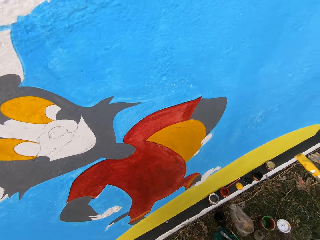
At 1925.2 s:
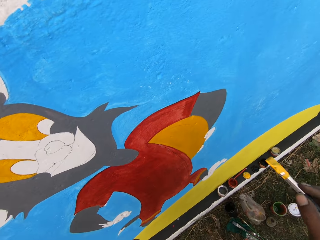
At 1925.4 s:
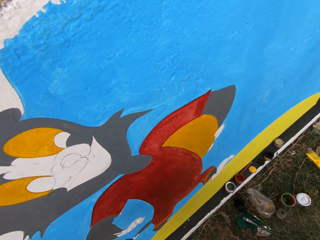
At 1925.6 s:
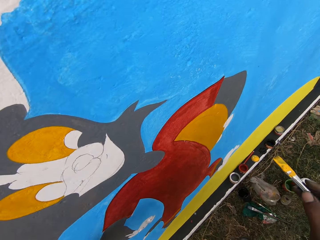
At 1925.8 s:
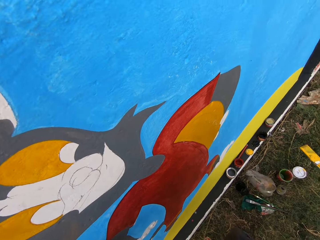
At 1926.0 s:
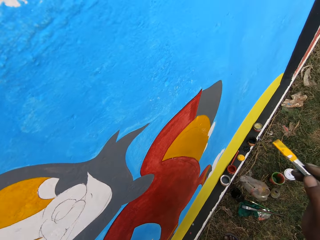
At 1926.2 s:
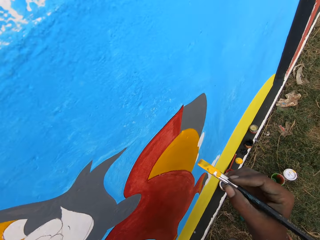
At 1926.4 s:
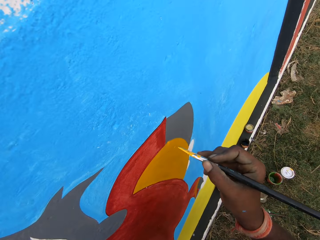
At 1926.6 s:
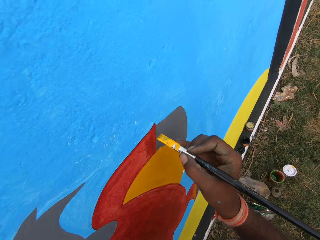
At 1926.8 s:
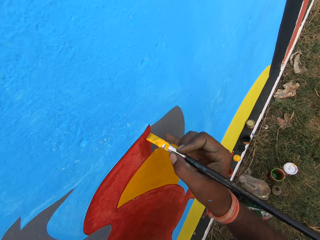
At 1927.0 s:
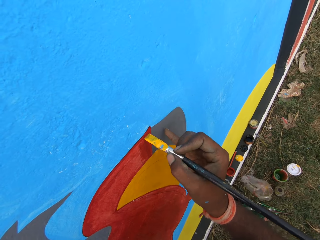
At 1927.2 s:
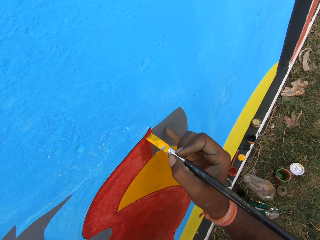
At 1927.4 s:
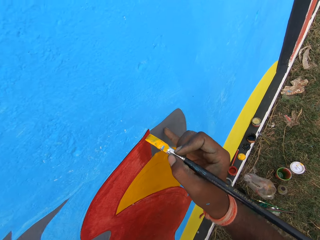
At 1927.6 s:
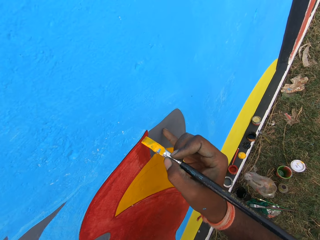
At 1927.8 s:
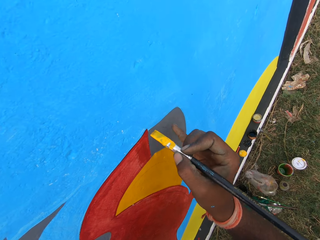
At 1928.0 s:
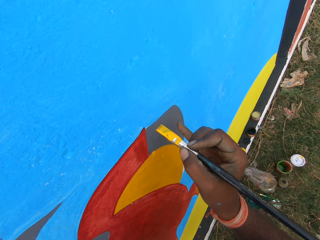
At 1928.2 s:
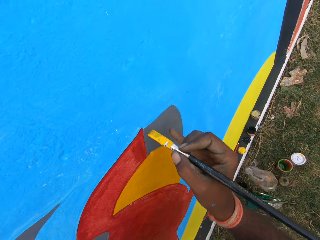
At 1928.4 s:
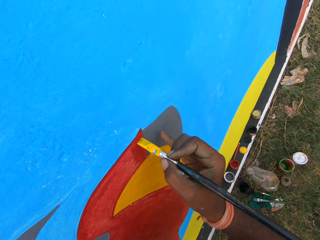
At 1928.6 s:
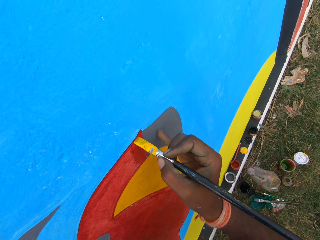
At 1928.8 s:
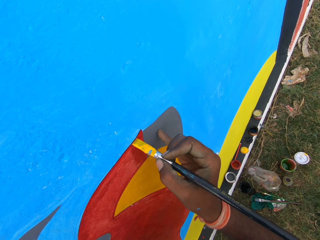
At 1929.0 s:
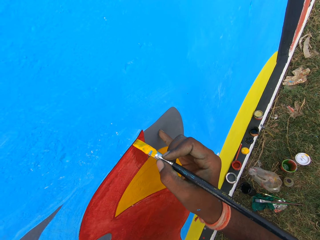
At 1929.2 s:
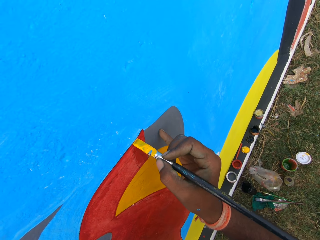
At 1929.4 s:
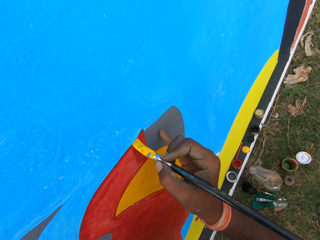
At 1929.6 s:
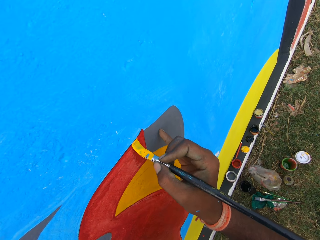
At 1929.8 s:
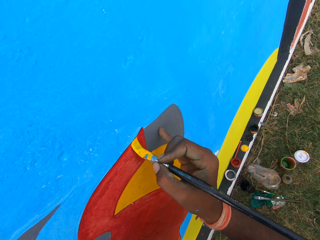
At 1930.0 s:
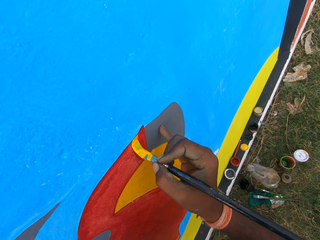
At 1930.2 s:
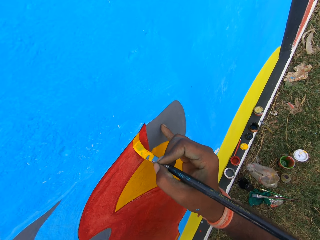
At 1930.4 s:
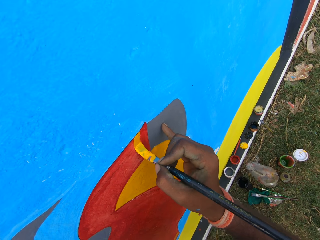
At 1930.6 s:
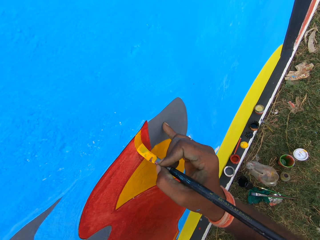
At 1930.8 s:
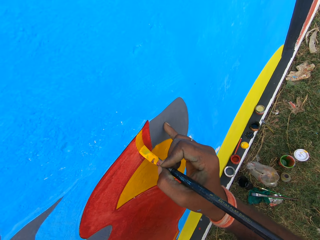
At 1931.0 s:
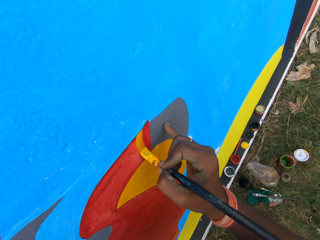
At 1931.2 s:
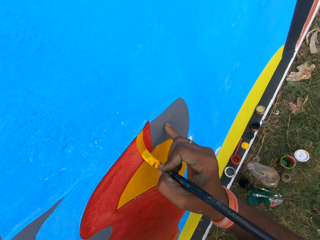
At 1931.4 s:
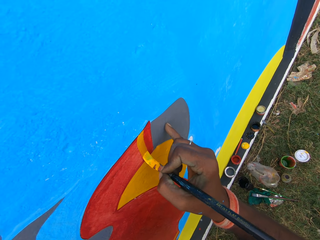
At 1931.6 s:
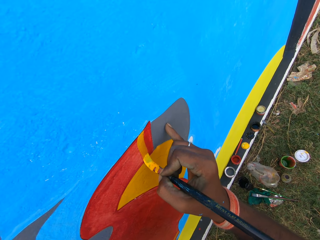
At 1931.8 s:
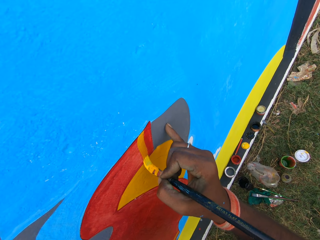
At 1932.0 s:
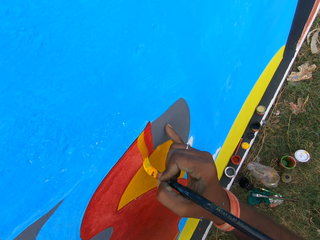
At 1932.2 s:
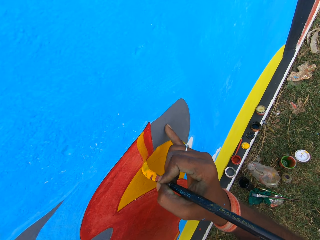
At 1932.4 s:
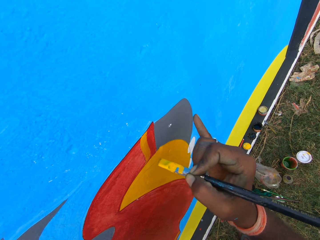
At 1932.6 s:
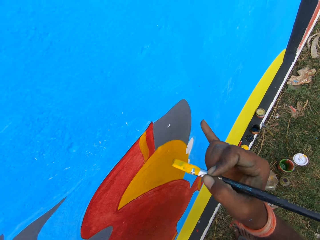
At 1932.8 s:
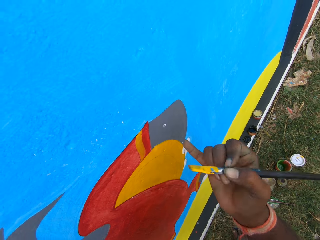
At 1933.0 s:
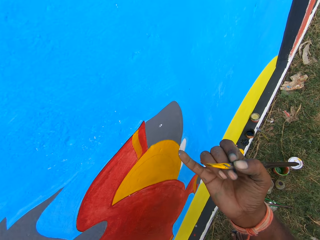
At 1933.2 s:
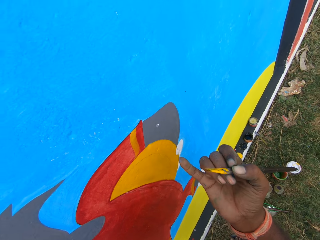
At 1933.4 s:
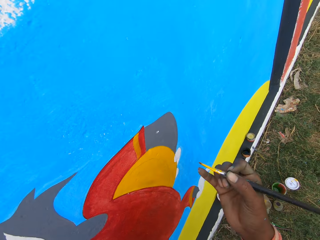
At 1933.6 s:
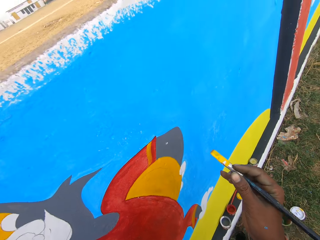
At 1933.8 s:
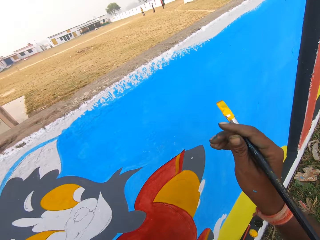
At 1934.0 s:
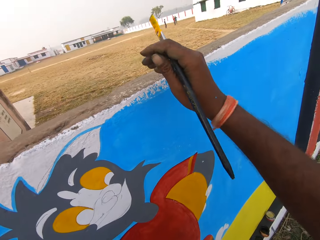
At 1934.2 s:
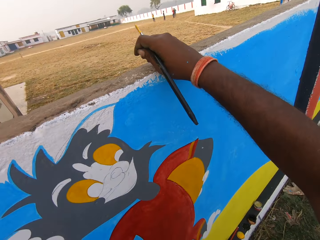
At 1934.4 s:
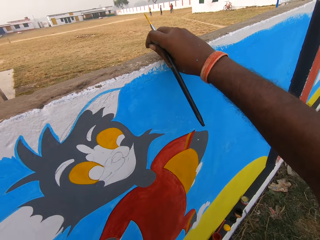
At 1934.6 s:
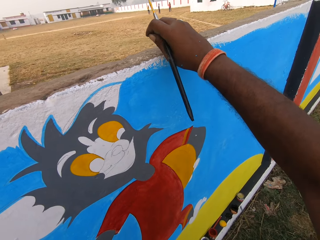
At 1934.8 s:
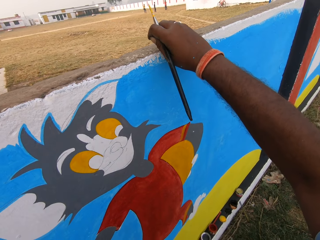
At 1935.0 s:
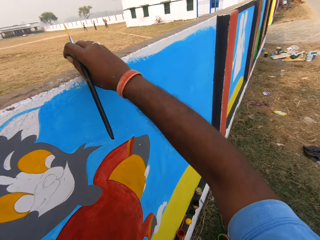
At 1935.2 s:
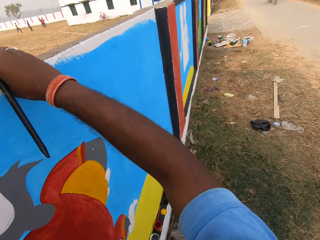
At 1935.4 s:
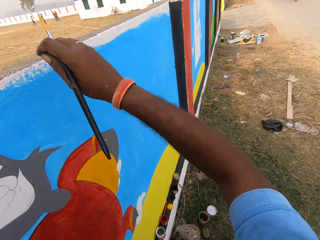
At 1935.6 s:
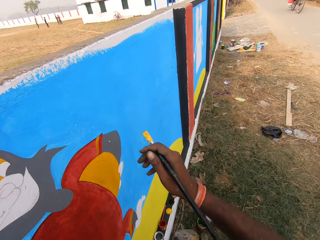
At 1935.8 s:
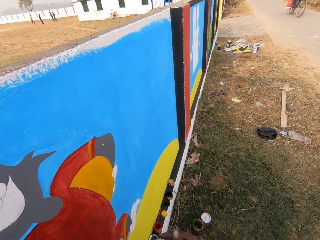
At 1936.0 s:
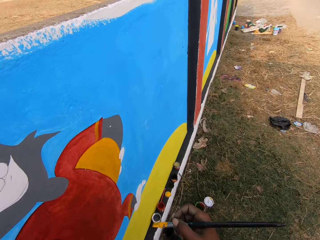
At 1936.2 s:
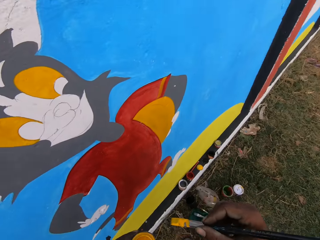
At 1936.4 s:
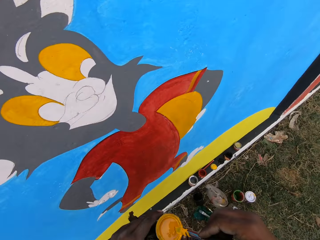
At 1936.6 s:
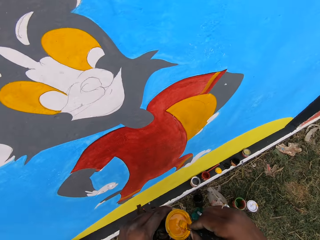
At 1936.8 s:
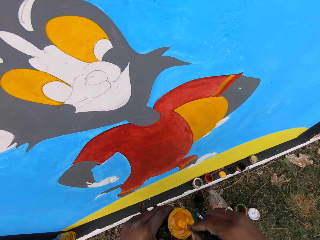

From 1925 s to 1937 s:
The camera wearer paints the wall with the painting brush. He places his hand on the wall. He wipes the paint off his finger.

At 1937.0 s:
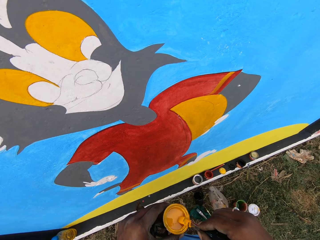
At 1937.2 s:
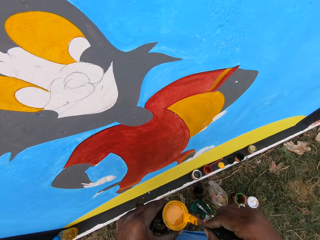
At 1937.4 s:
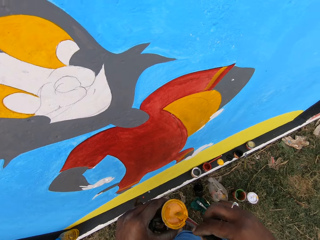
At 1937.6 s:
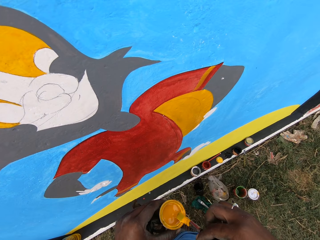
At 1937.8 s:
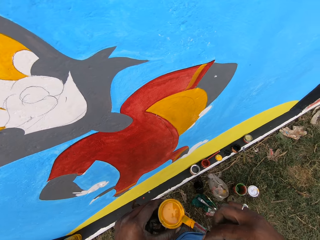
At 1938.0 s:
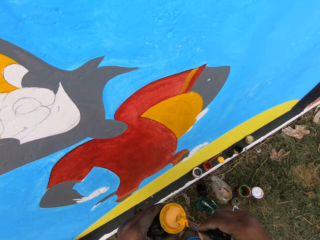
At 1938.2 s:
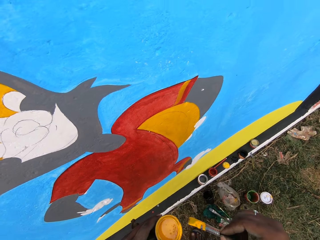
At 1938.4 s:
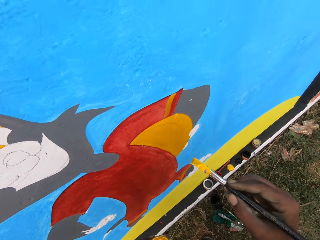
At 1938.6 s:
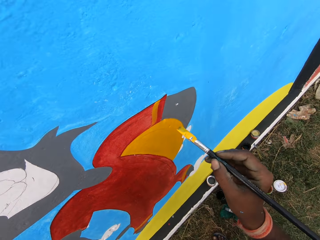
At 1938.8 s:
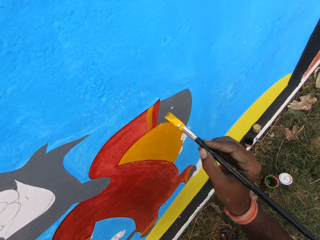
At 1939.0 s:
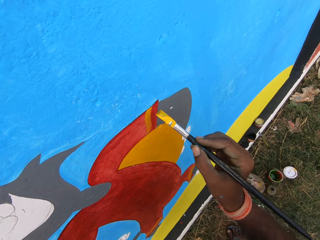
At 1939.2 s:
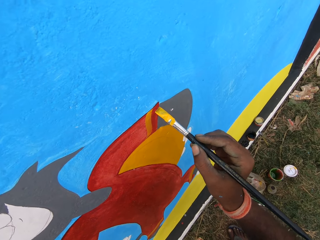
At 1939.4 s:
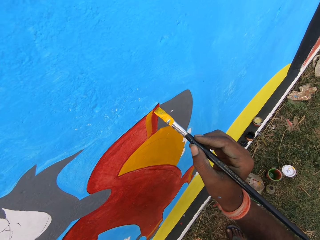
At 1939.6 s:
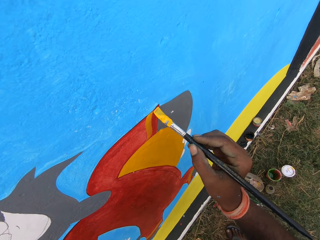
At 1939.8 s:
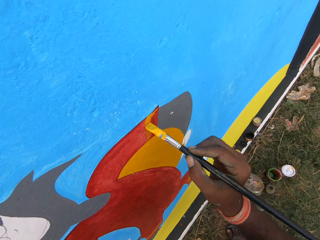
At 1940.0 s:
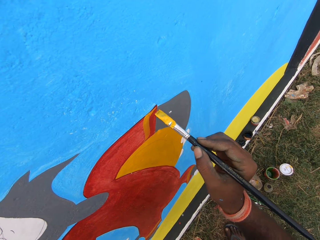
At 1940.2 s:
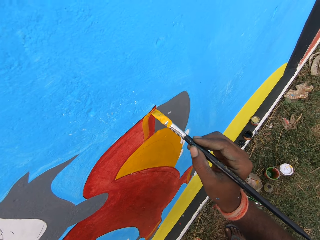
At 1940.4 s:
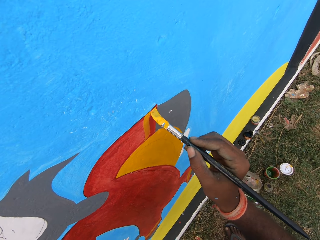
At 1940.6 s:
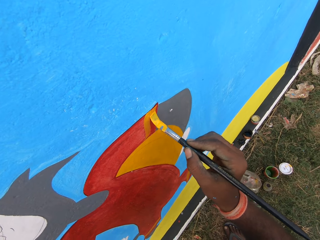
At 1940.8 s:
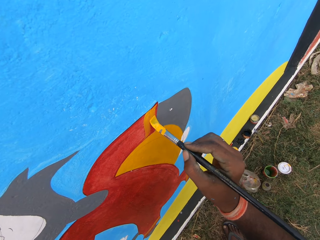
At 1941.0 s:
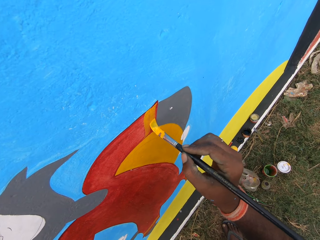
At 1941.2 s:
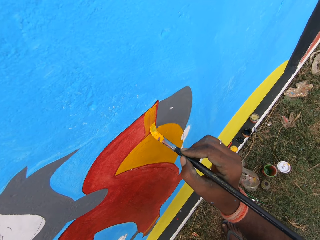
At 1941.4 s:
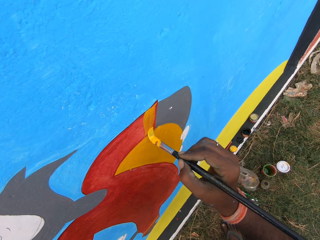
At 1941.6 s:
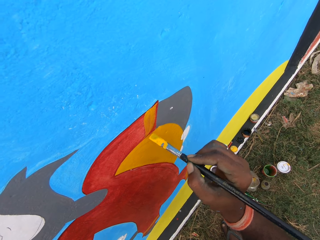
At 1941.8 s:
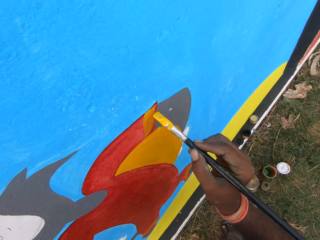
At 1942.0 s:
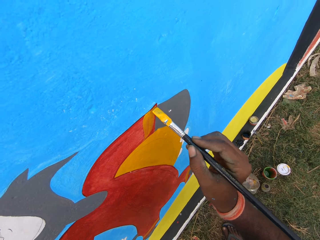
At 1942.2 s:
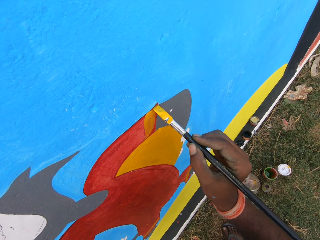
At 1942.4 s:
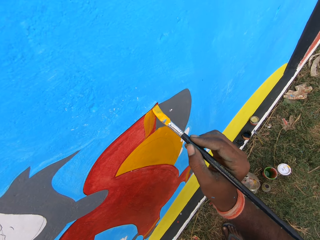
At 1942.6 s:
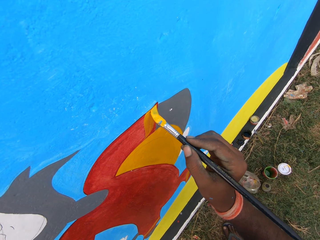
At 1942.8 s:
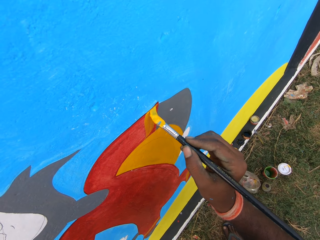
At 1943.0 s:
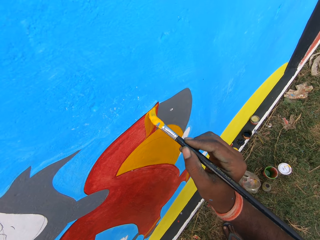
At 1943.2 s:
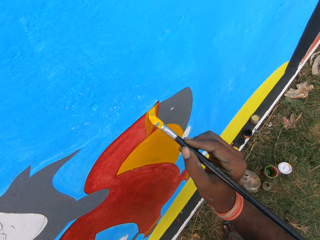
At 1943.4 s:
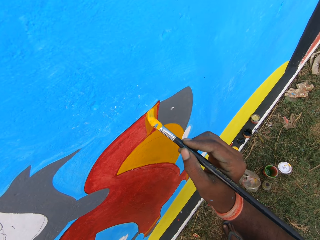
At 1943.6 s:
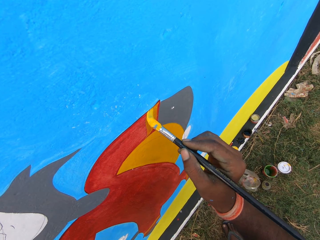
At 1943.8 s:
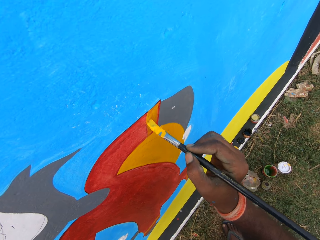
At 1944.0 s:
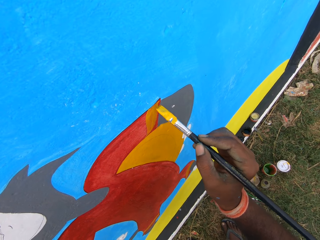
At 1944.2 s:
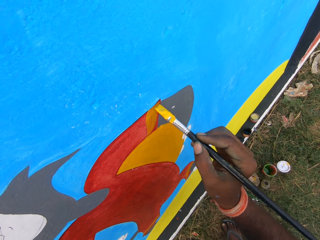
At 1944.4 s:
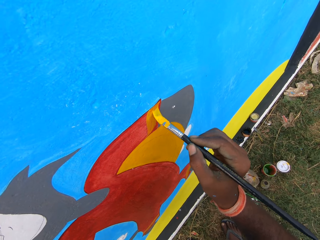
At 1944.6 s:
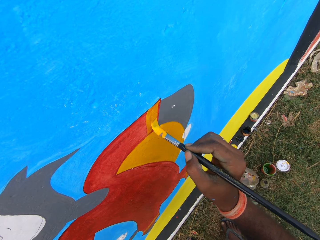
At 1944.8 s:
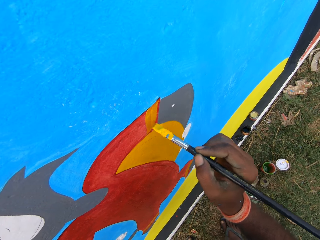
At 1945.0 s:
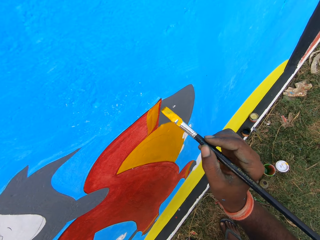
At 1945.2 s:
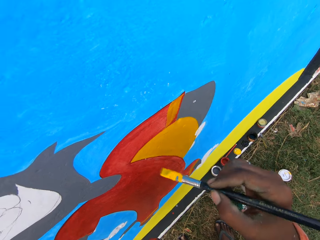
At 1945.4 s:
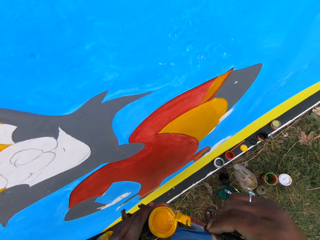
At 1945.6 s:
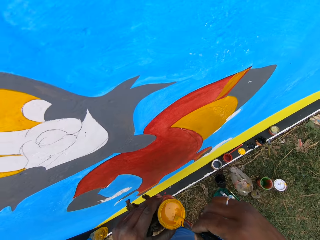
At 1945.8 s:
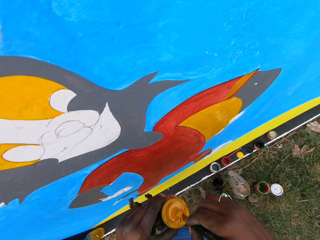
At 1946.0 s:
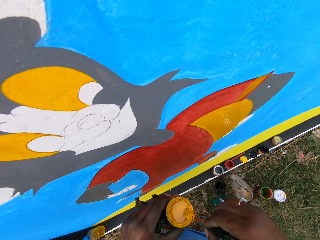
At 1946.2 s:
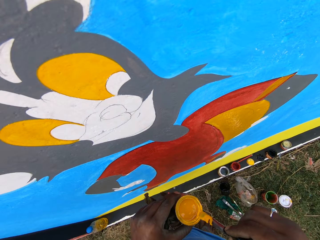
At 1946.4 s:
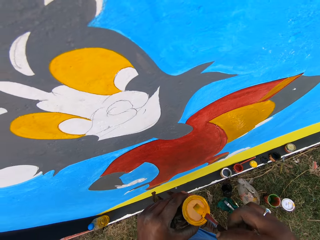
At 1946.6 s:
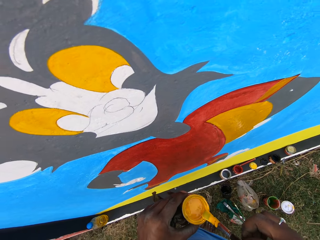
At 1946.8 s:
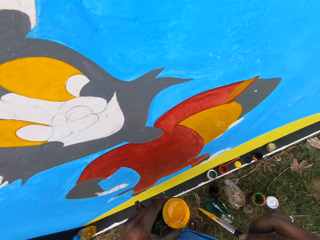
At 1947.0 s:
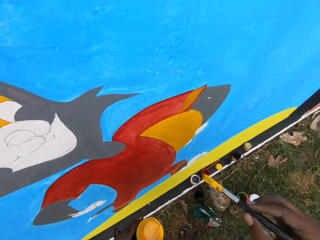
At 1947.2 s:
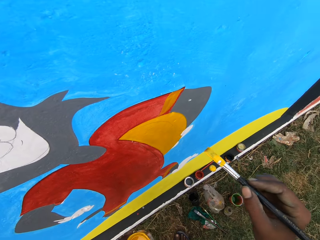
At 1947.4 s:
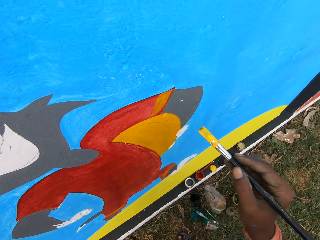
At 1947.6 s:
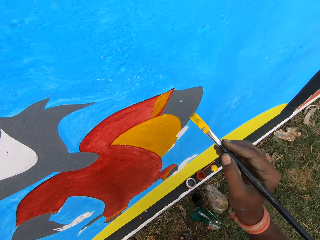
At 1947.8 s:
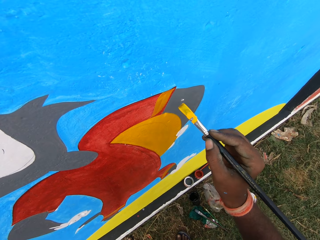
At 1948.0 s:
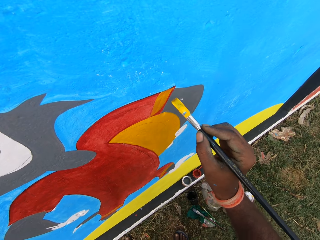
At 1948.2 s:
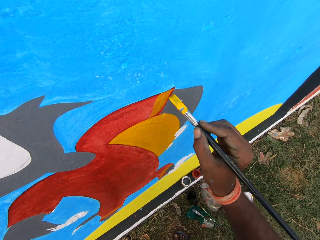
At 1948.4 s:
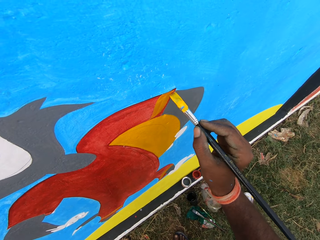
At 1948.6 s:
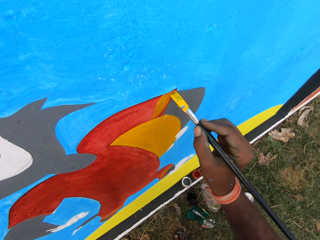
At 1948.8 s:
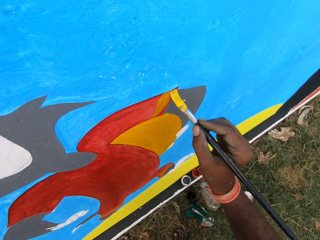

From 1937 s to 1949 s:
The camera wearer dips the brush into the paint can. They paint the wall with the painting brush. They dip the brush into the paint can.
